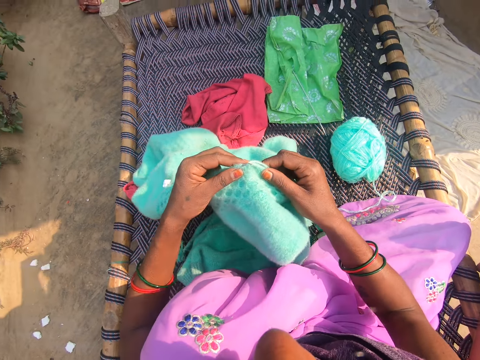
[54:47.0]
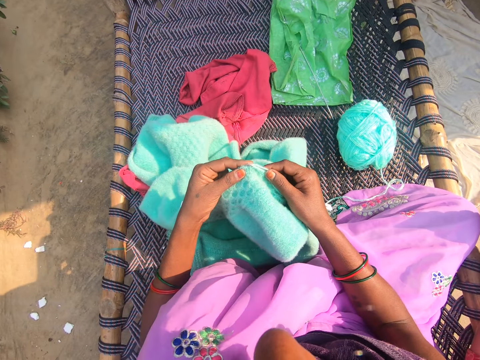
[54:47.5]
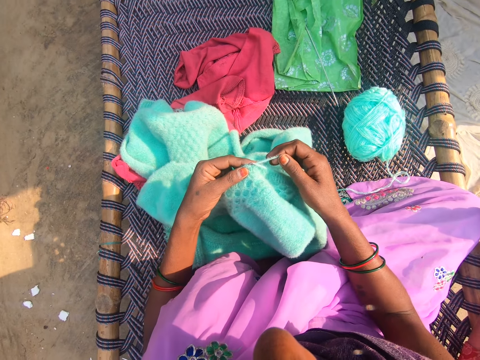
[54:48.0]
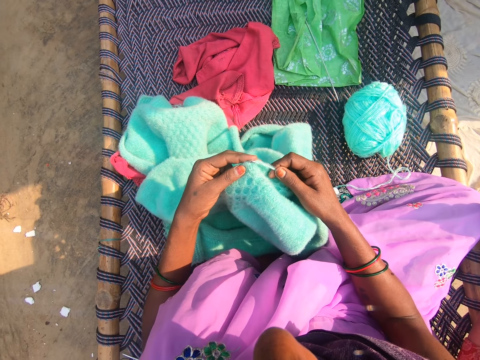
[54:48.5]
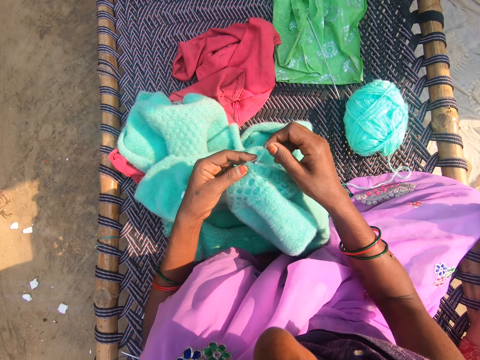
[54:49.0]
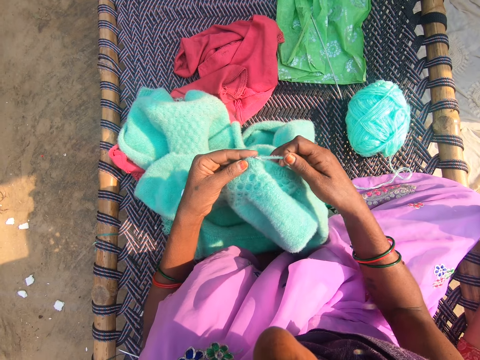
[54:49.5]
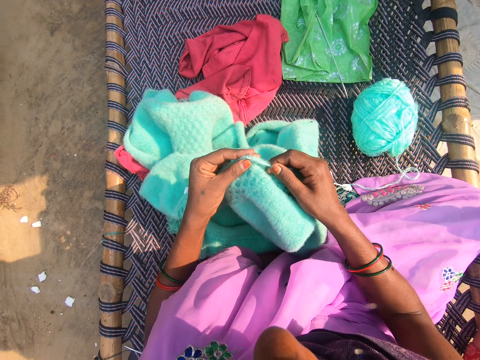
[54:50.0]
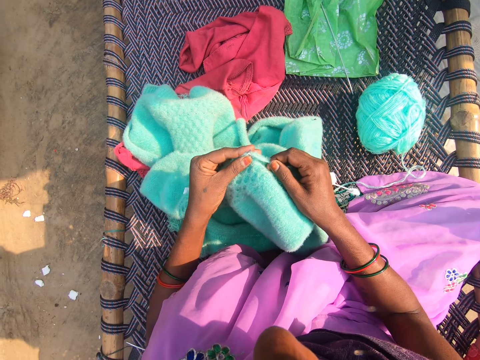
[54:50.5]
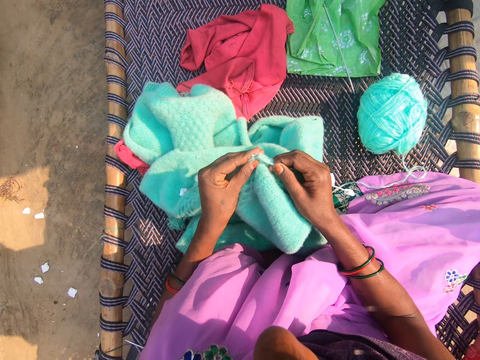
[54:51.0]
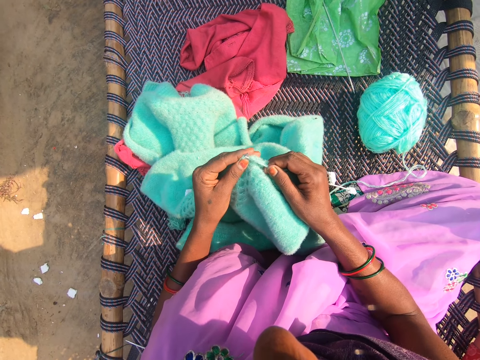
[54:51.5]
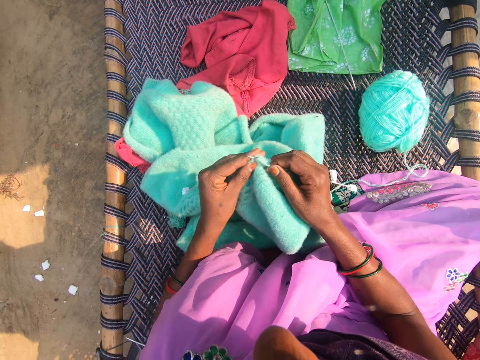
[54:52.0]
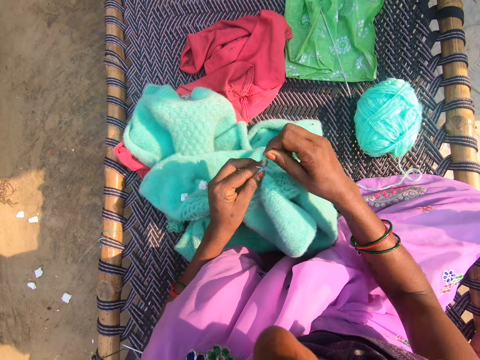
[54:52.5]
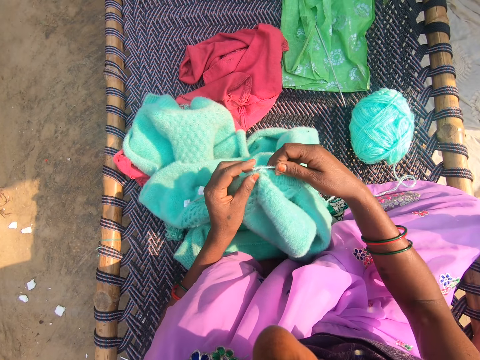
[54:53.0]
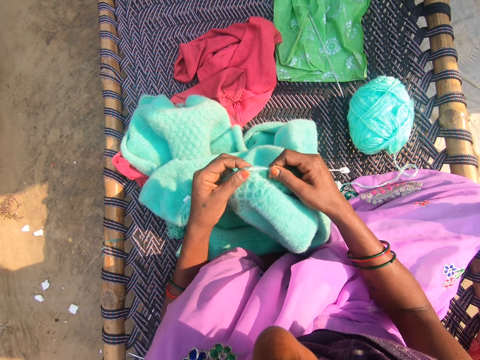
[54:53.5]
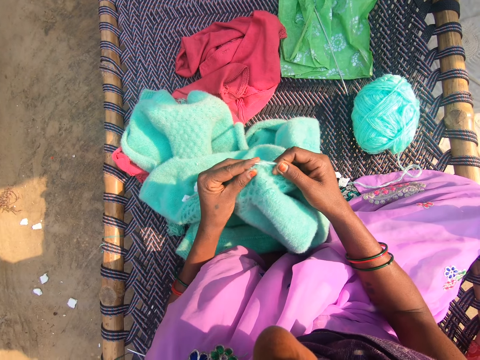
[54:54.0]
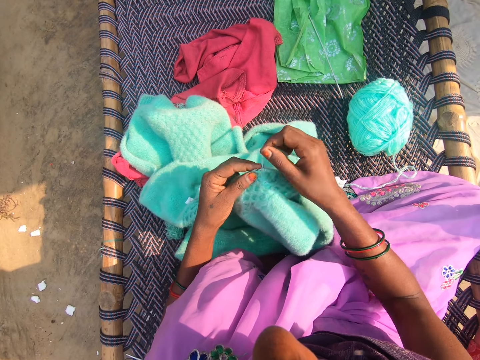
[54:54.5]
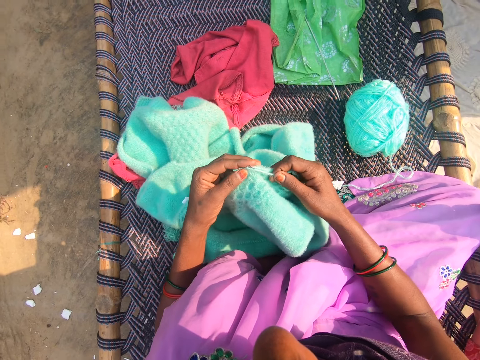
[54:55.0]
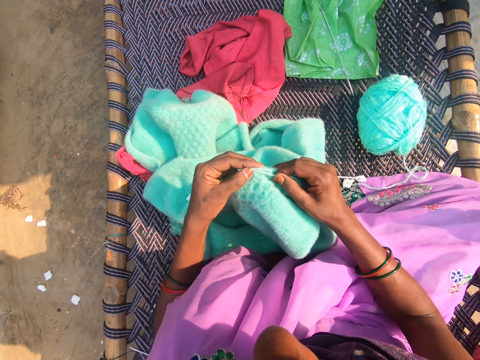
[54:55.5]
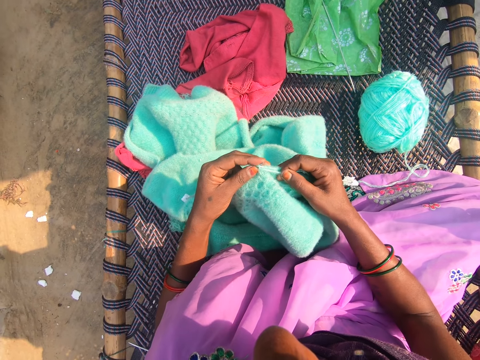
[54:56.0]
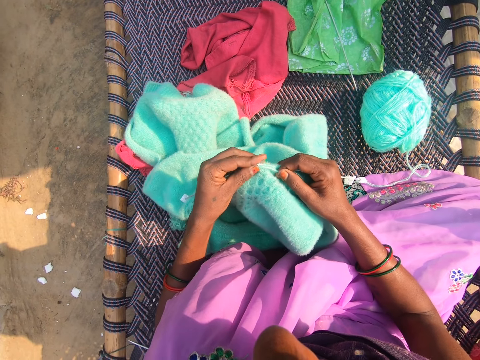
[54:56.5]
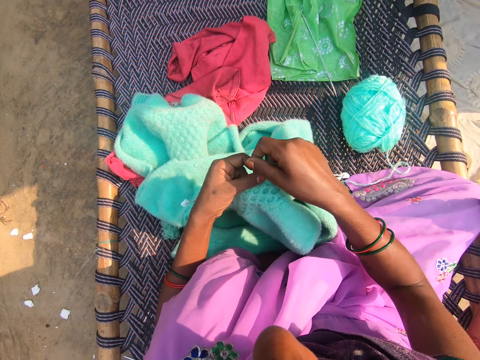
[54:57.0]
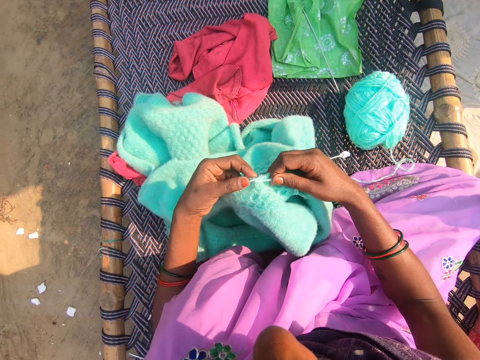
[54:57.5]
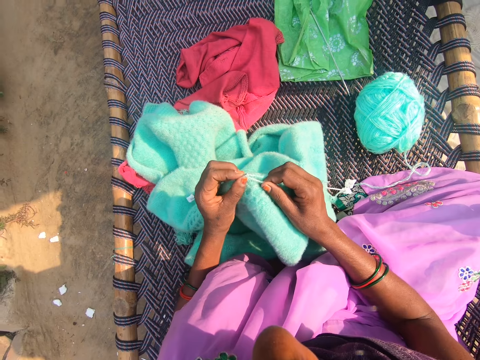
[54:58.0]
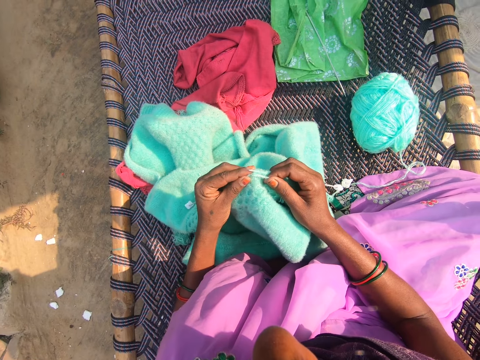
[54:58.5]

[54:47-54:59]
The camera wearer knits the garment. She knits the fabric in her hands.

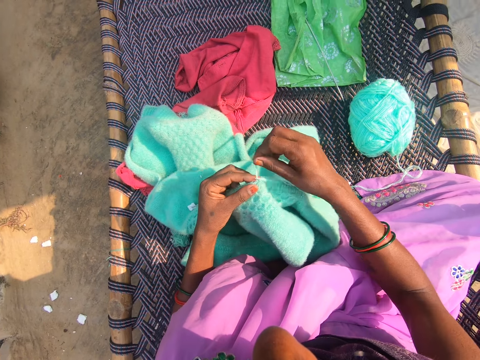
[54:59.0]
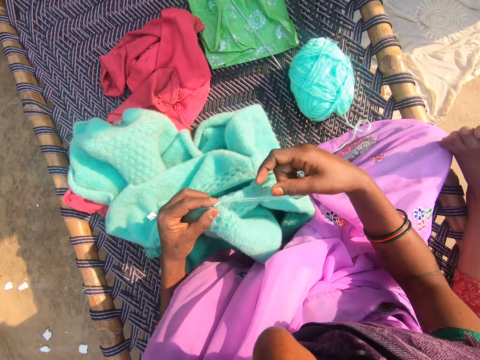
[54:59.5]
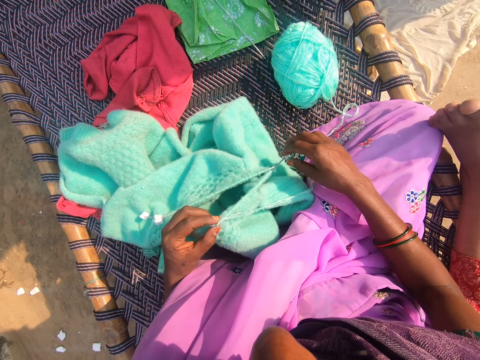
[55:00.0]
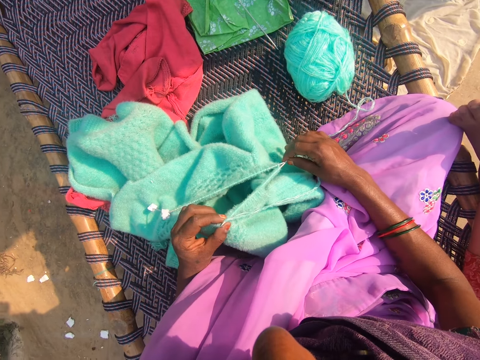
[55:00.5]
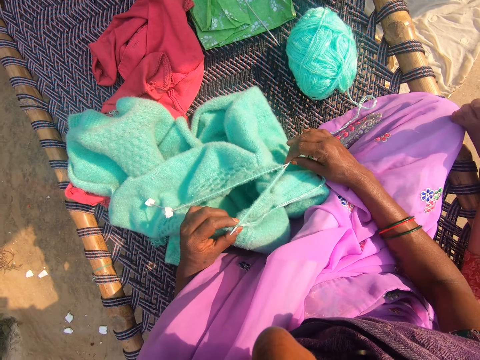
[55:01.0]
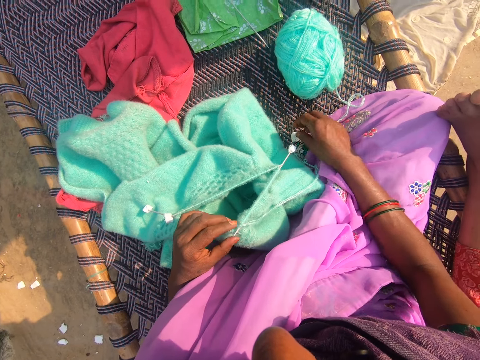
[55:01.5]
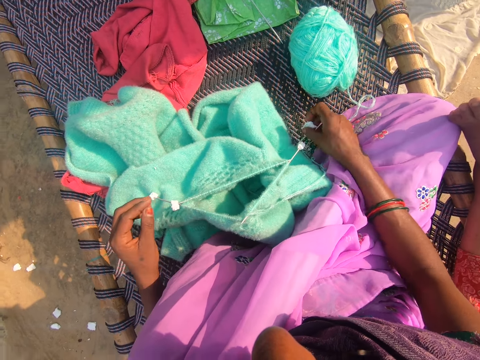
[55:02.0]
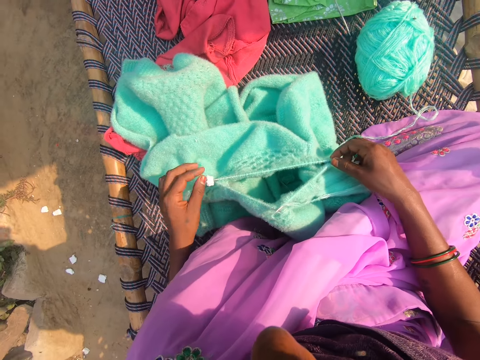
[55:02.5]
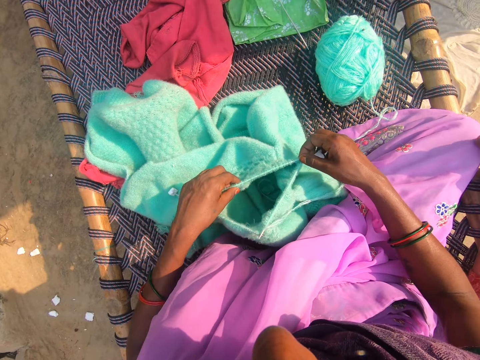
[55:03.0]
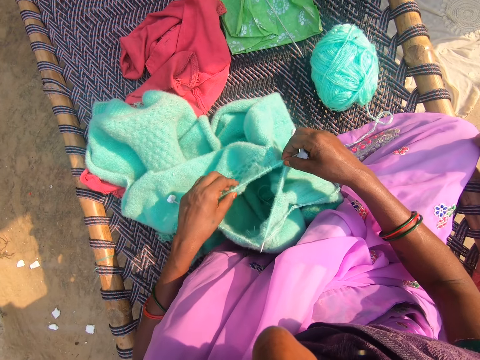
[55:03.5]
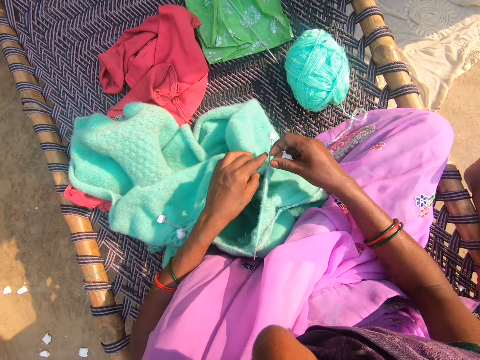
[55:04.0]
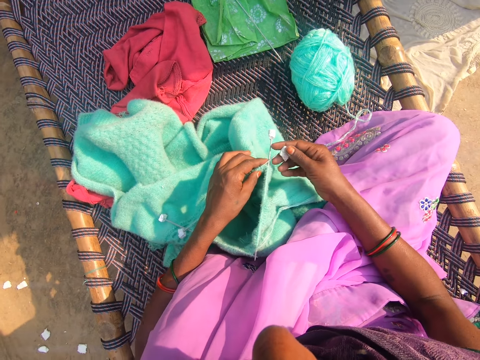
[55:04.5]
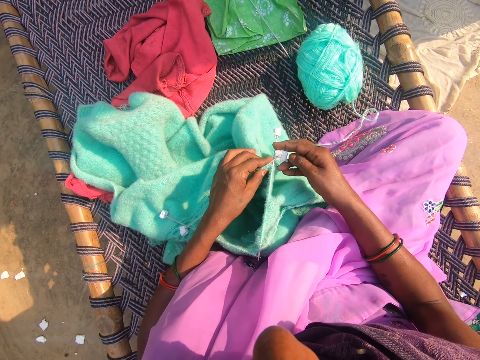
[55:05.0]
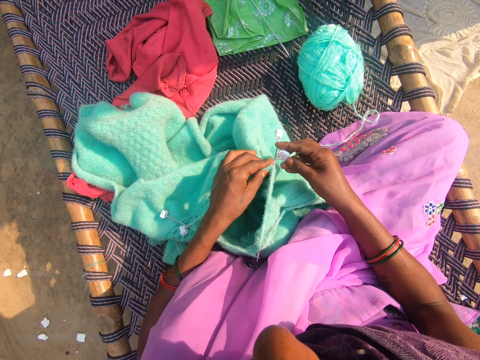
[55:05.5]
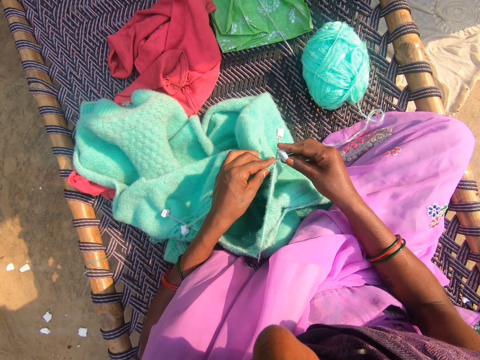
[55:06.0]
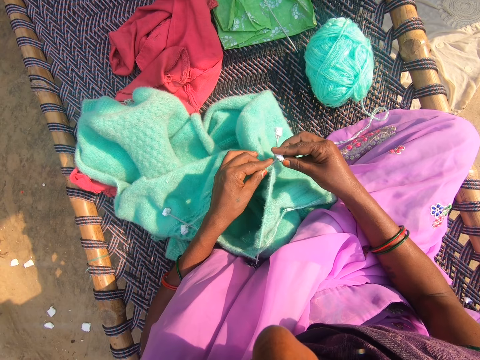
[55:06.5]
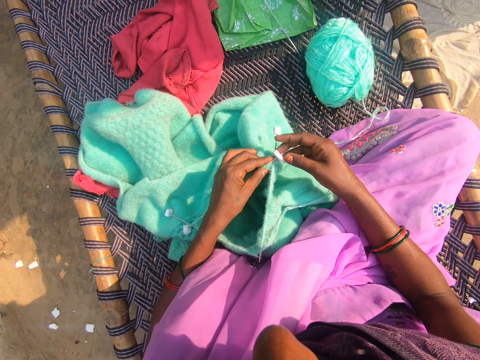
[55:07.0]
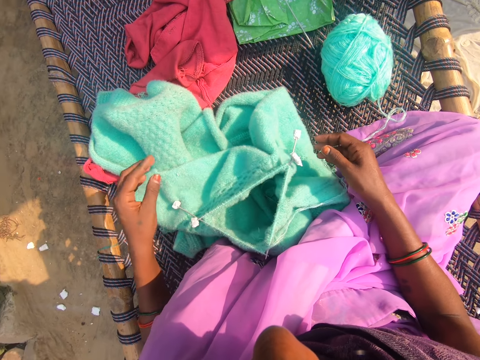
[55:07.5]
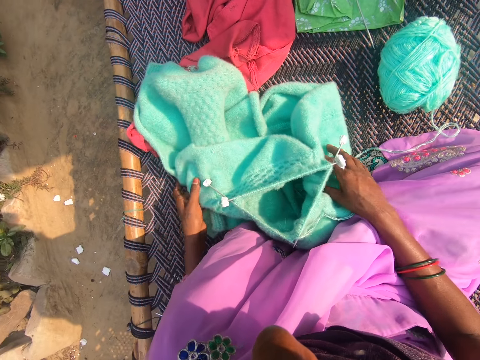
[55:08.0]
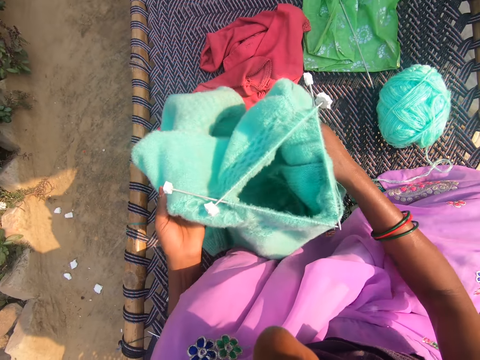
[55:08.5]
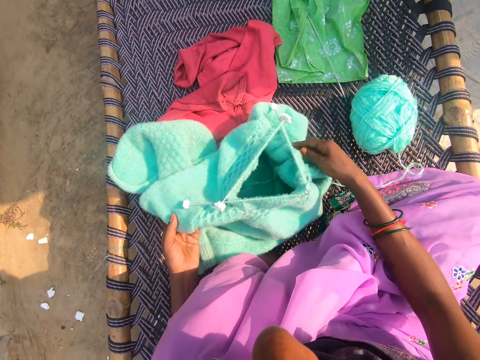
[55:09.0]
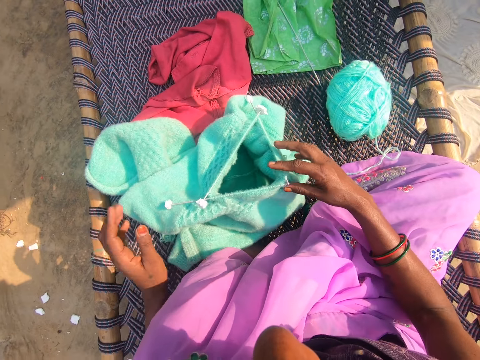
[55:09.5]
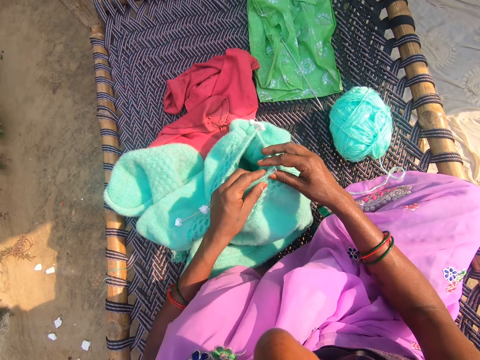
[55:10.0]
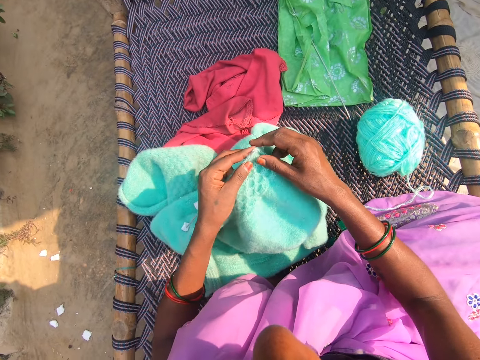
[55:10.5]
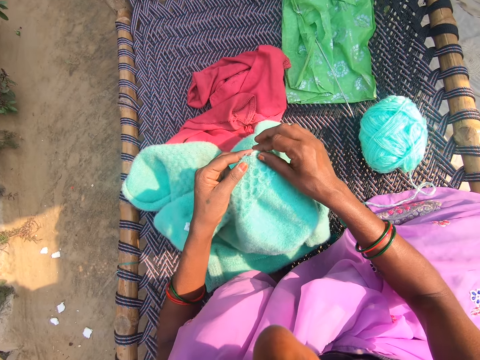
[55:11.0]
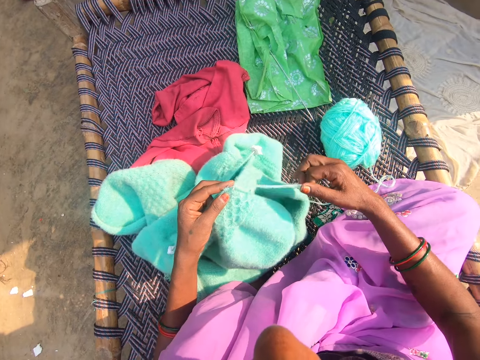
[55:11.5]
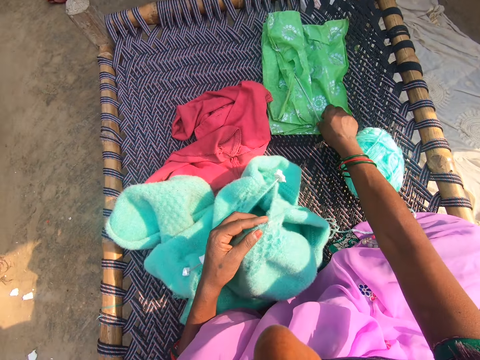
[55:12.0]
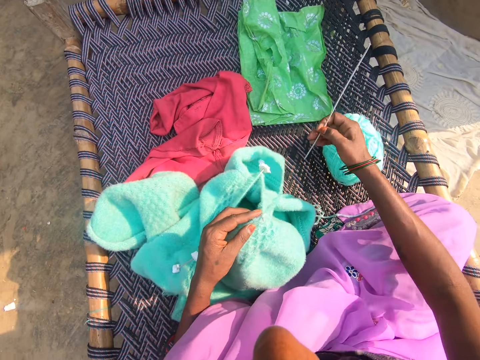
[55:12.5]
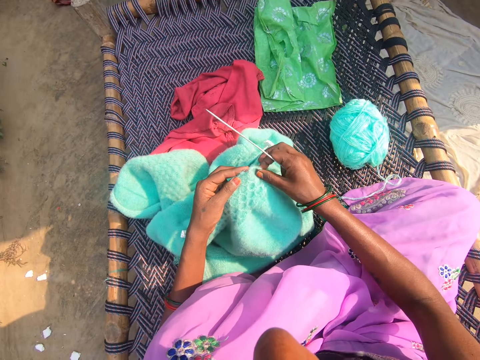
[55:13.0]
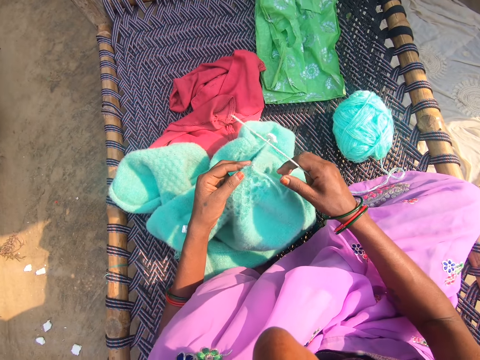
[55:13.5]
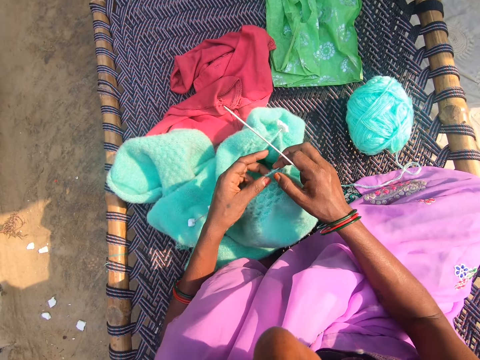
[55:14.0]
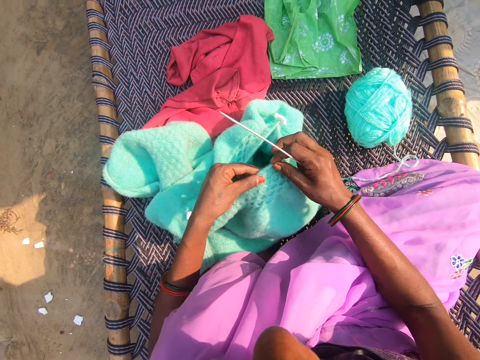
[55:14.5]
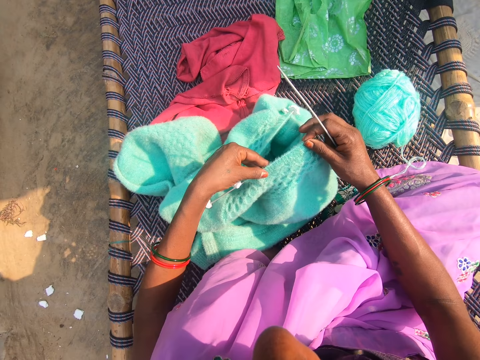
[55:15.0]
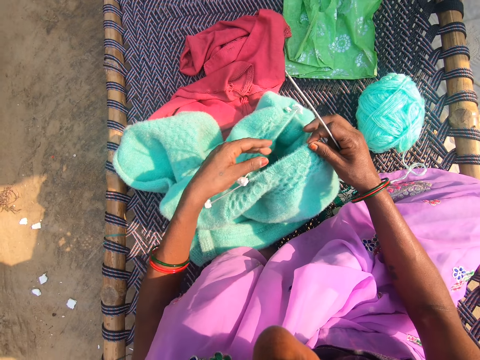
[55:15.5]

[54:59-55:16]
The camera wearer picks up a fourth piece of package cushioning on the chair beside the fabric. She fixes the fourth piece of package cushioning into the knitting pin in the fabric. She converses. She adjusts the fabric with her hands. She picks the knitting pin from the green nylon on the chair with her right hand. She adjusts the fabric with her hands and aligns the thread stitches.
